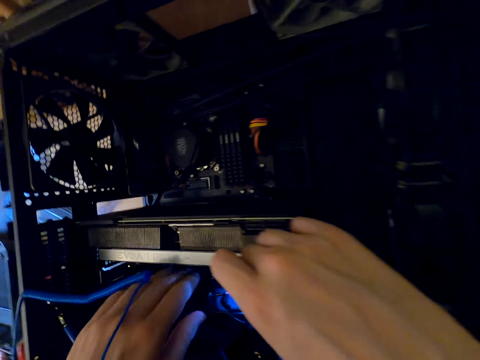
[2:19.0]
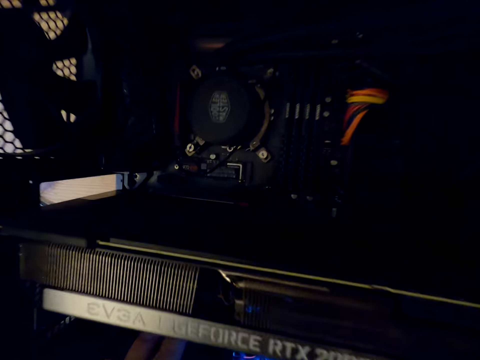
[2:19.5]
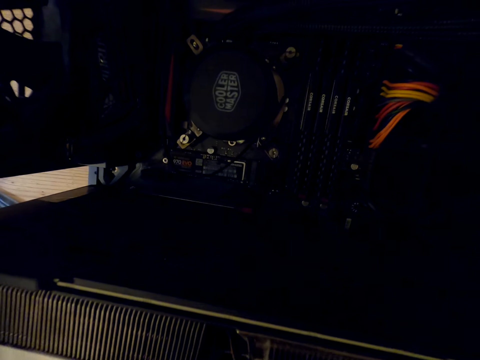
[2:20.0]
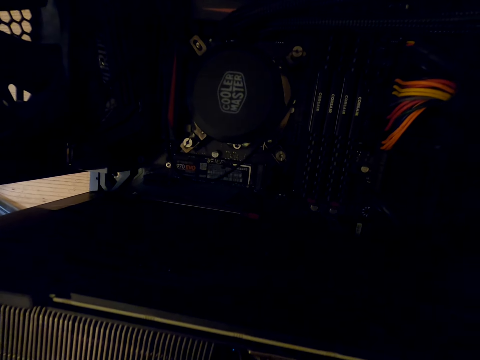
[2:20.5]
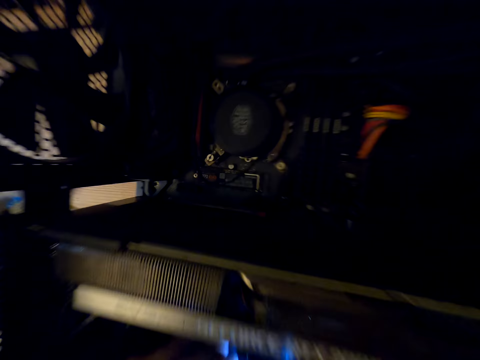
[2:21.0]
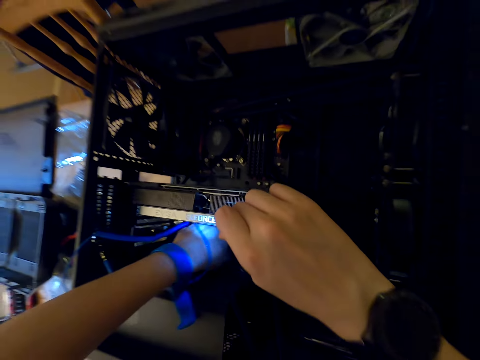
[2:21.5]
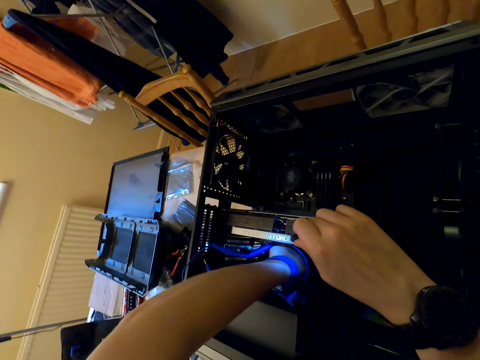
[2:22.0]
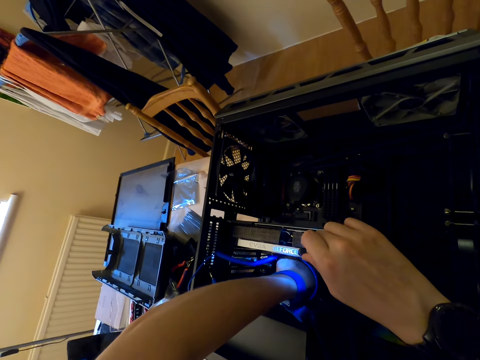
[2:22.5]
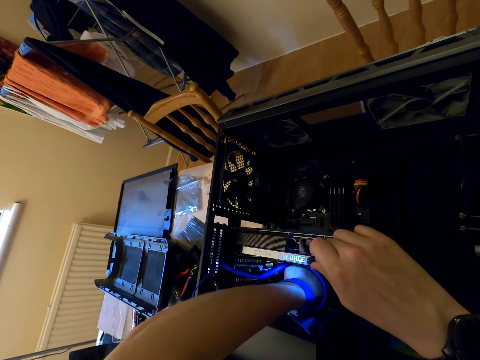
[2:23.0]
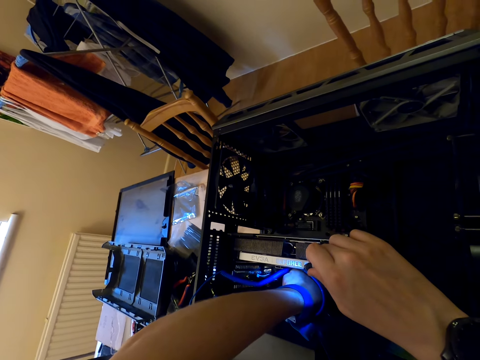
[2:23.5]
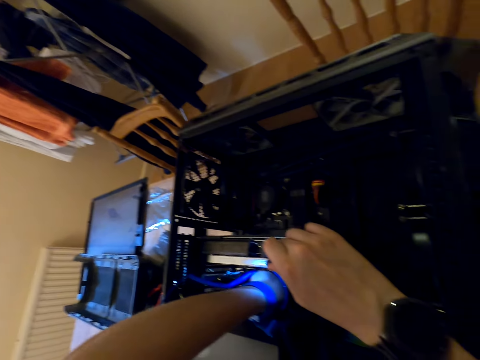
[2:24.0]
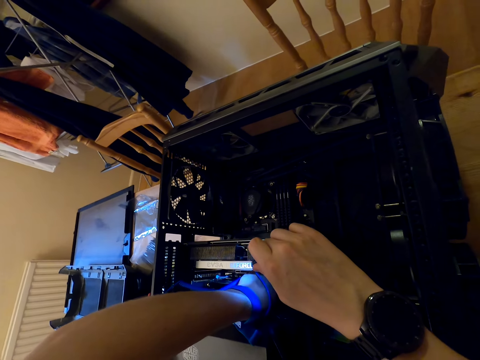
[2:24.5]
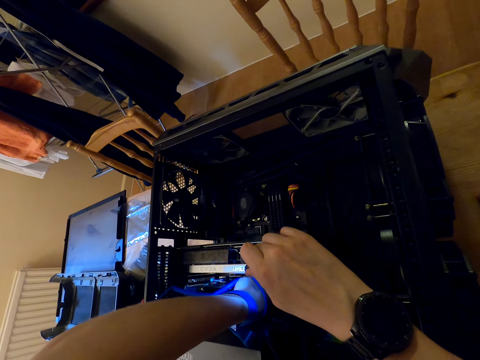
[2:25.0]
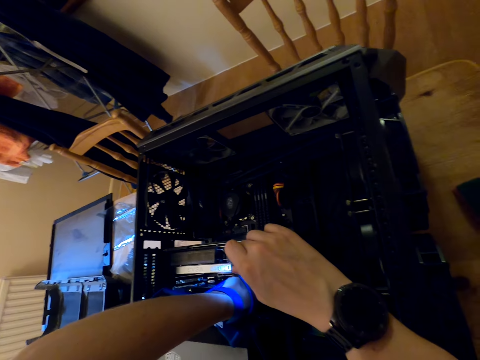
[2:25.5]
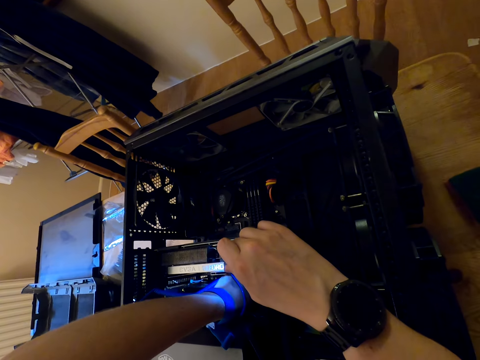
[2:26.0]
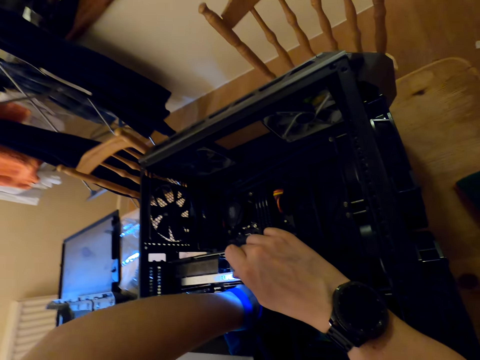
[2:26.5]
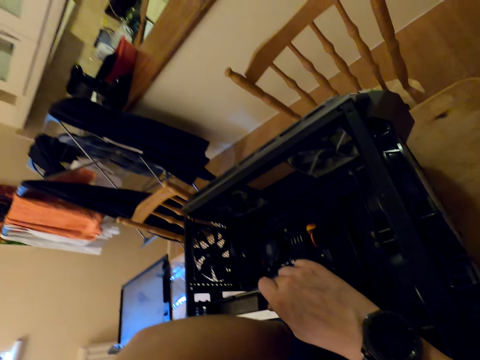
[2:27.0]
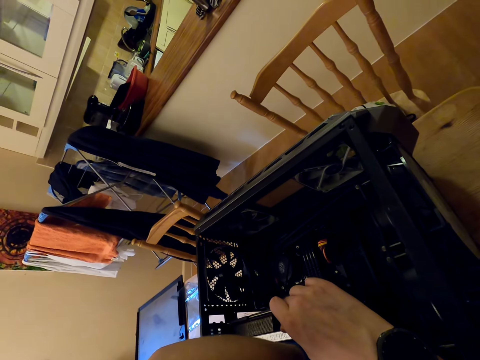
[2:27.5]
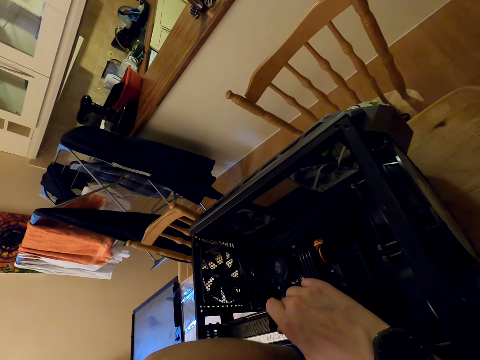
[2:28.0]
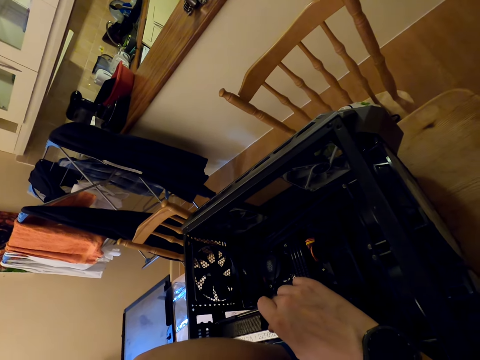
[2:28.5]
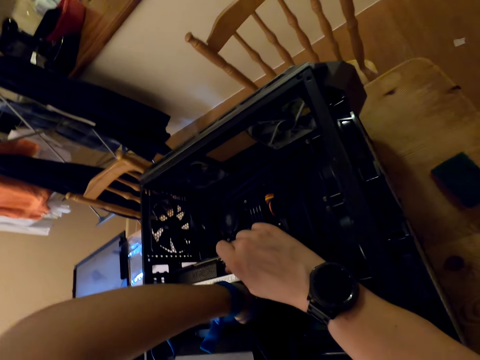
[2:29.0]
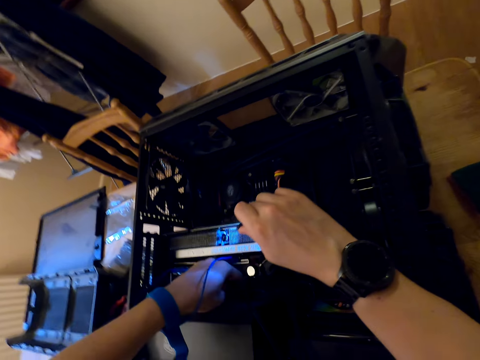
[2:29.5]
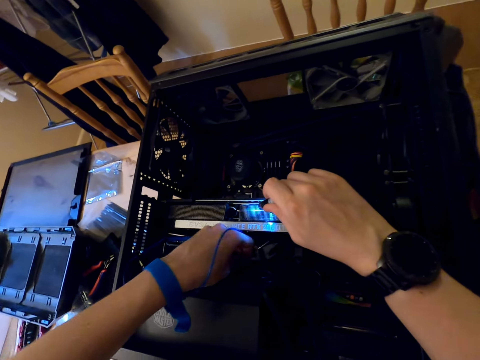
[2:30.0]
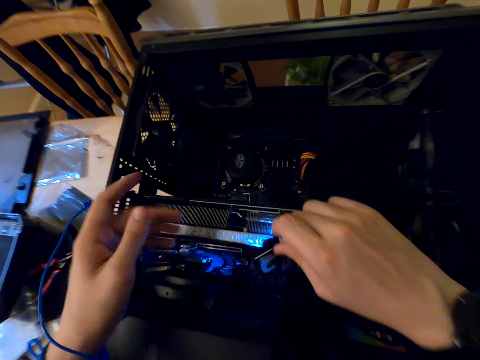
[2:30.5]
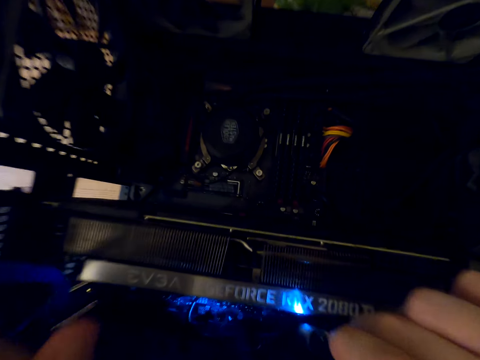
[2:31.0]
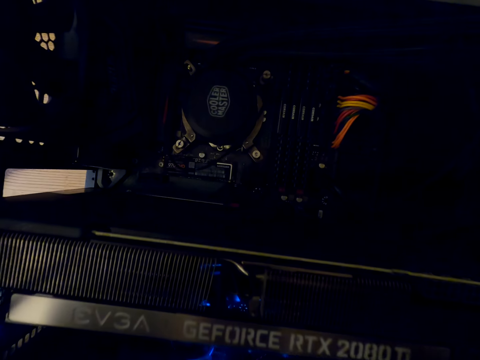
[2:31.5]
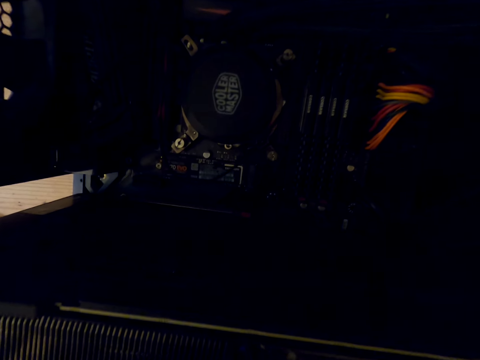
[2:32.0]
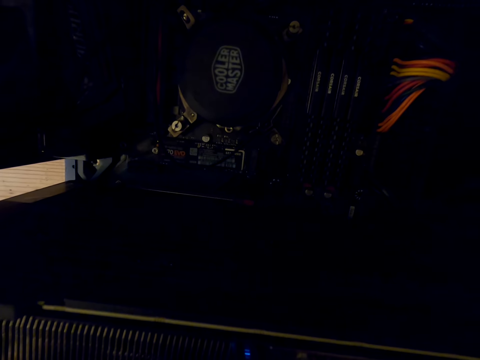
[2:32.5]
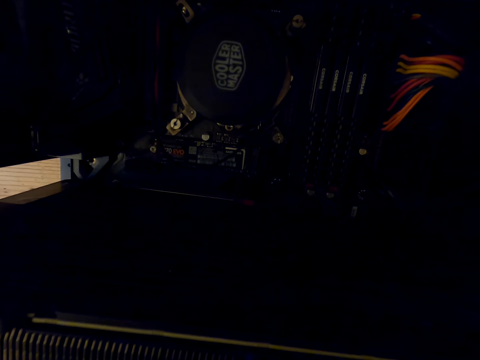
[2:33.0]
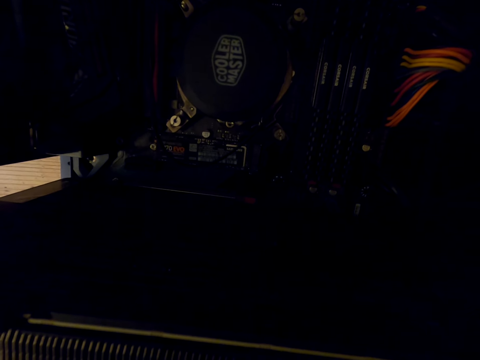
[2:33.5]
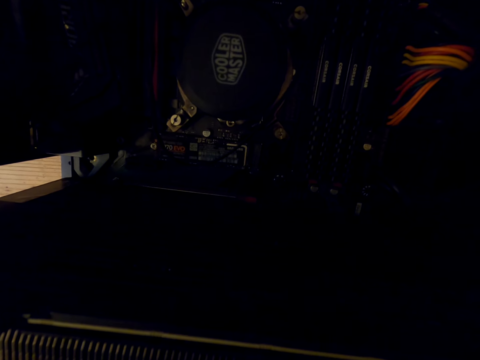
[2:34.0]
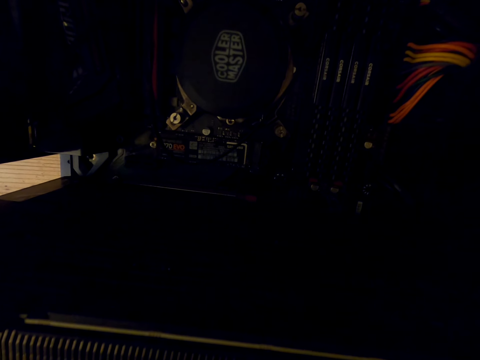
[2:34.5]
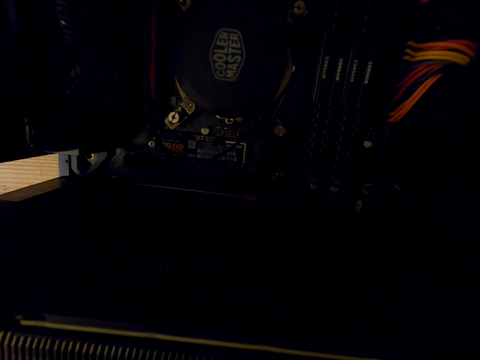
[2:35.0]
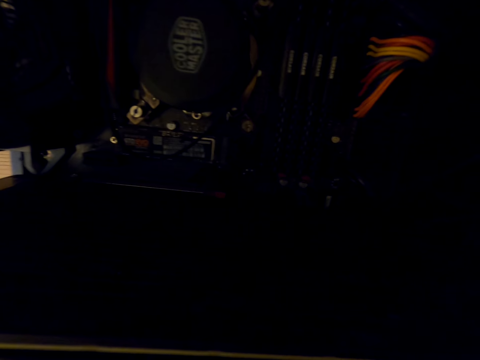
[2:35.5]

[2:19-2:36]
The camera wearer stares at the parts of the cooler master machine. They connect the wire cable in the cooler master machine. They look at the CPU. They stare at the parts of the cooler master machine.

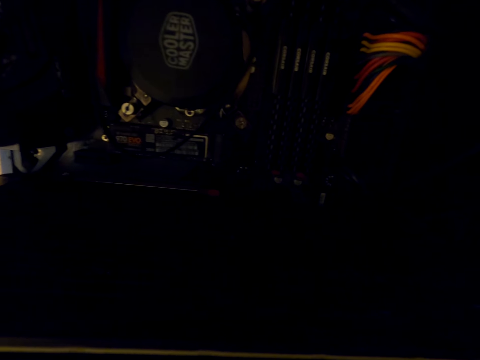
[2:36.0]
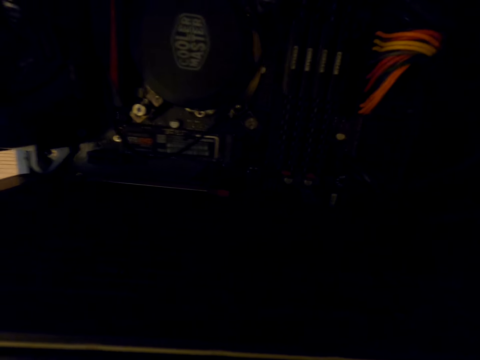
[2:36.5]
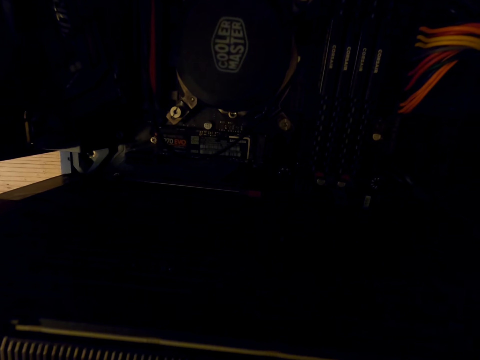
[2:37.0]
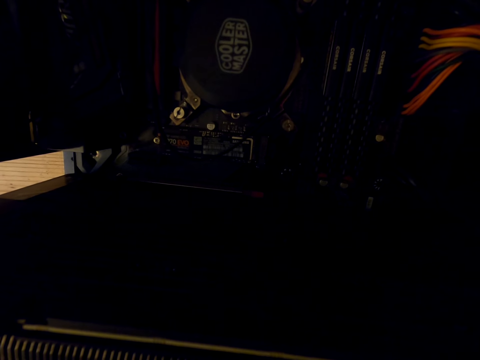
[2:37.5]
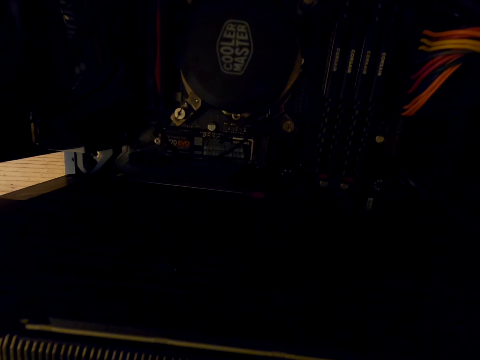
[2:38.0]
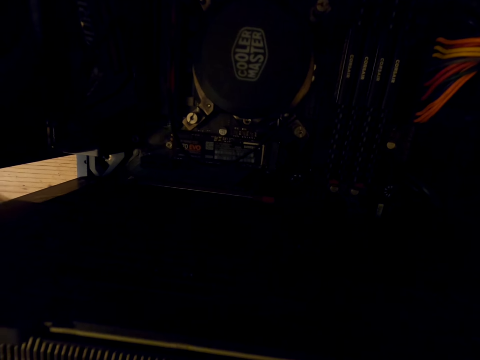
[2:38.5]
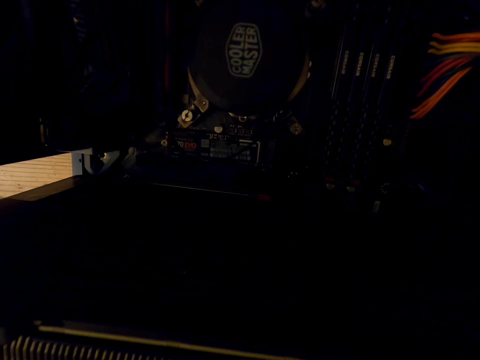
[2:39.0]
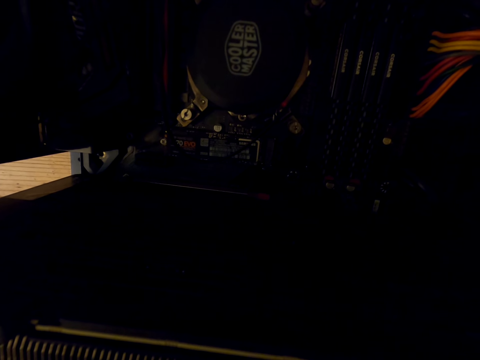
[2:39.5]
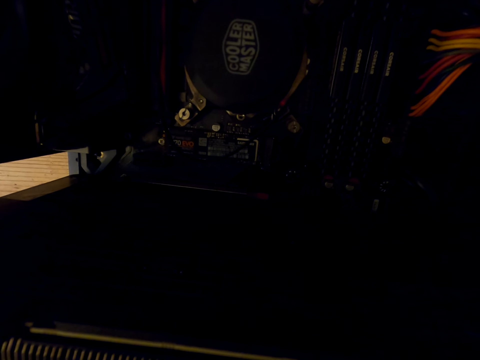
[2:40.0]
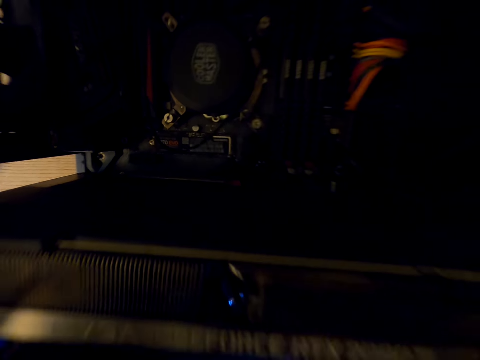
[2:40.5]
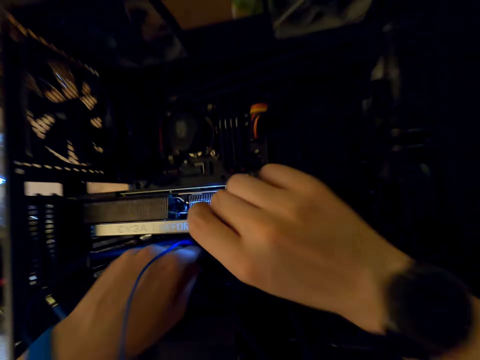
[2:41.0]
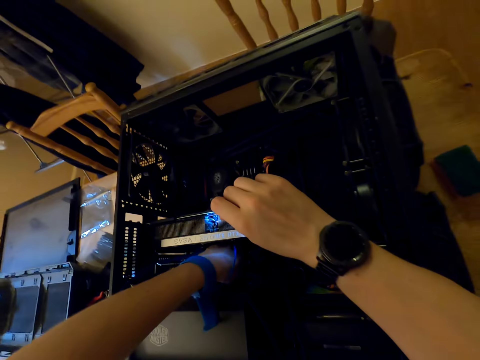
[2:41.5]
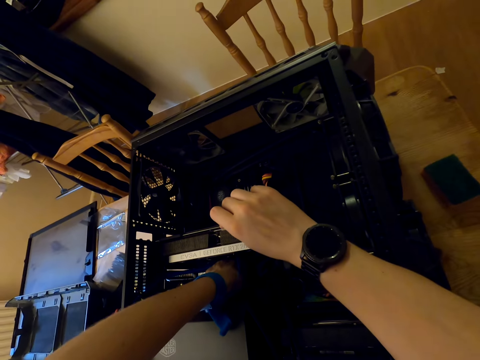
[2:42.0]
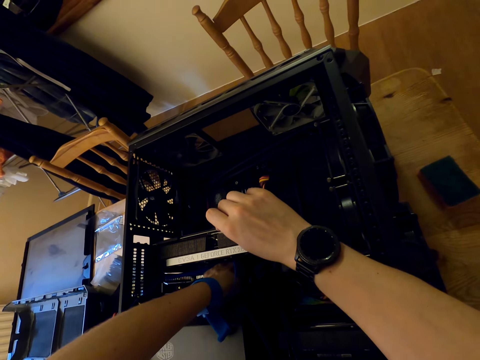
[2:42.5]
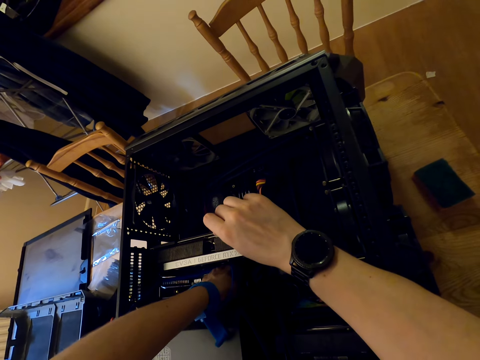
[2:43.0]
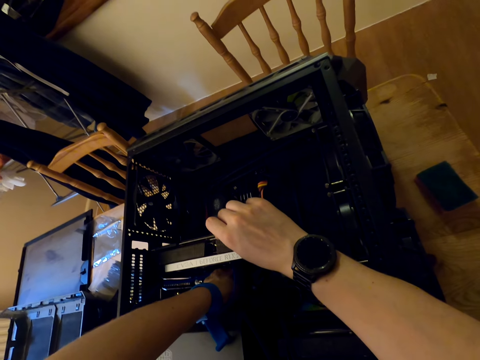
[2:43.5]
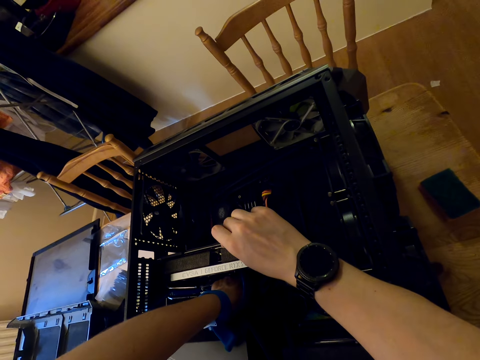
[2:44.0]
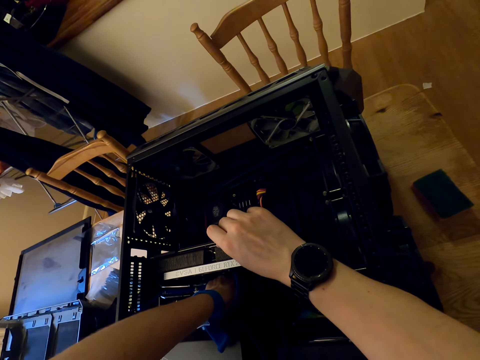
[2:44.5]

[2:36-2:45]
The camera wearer connects the wire cable in the cooler master machine.
